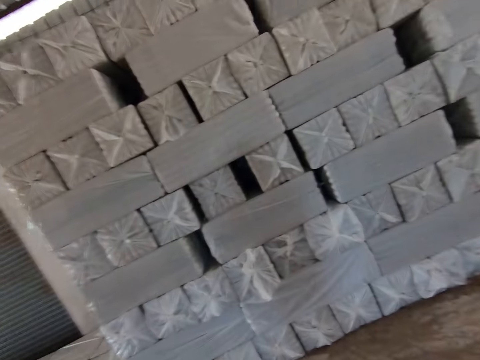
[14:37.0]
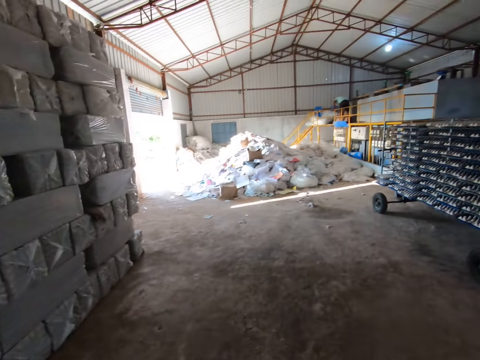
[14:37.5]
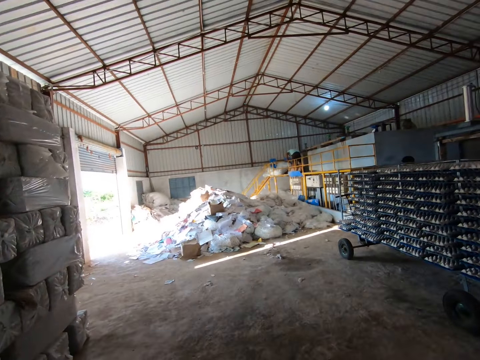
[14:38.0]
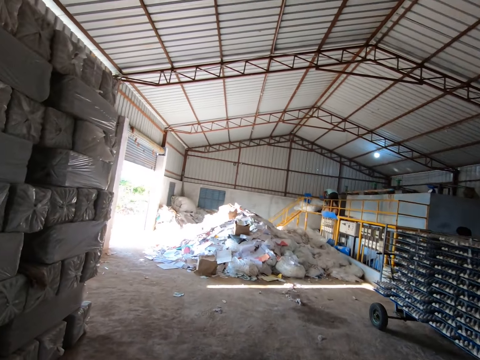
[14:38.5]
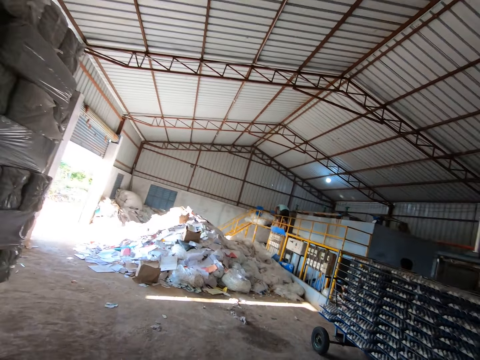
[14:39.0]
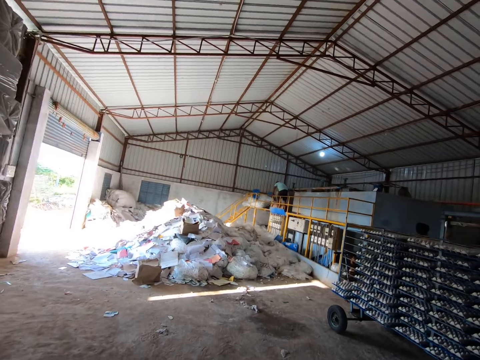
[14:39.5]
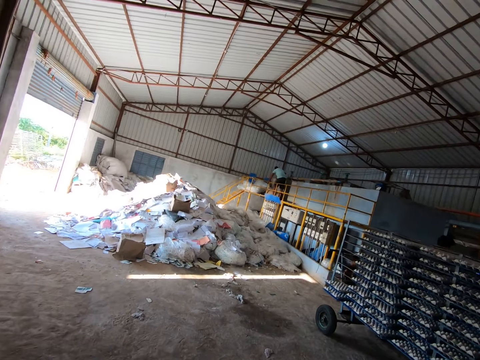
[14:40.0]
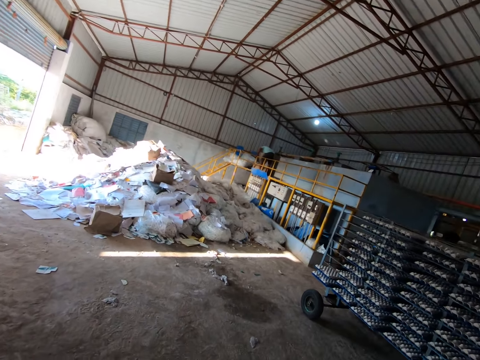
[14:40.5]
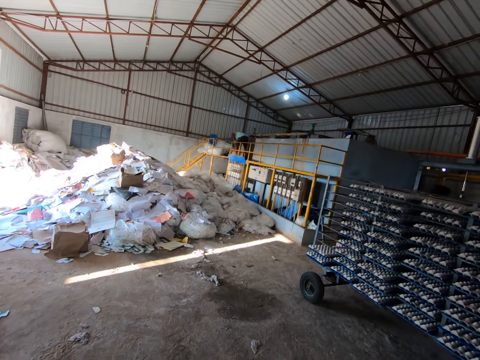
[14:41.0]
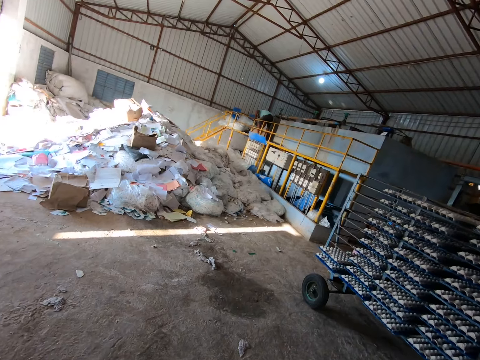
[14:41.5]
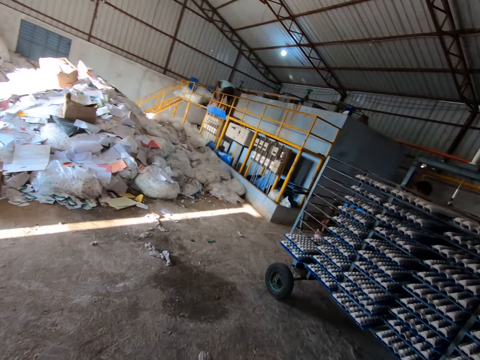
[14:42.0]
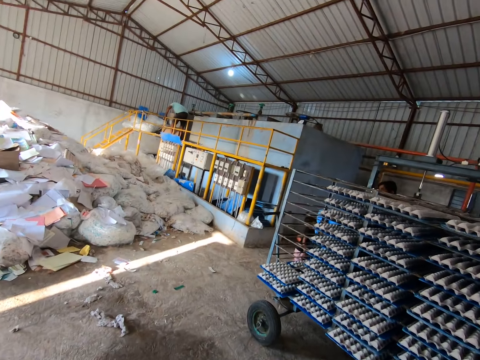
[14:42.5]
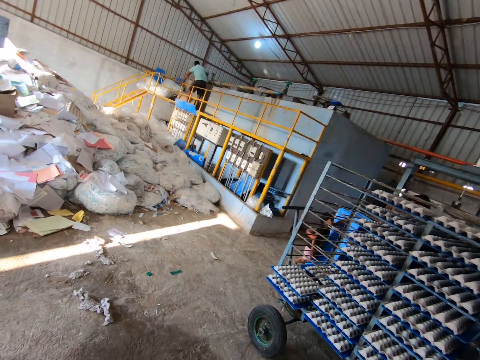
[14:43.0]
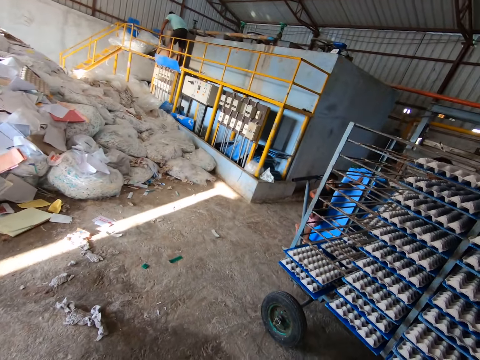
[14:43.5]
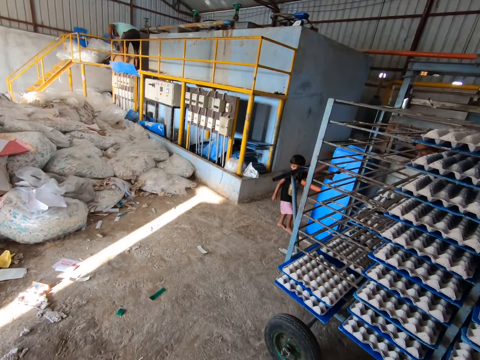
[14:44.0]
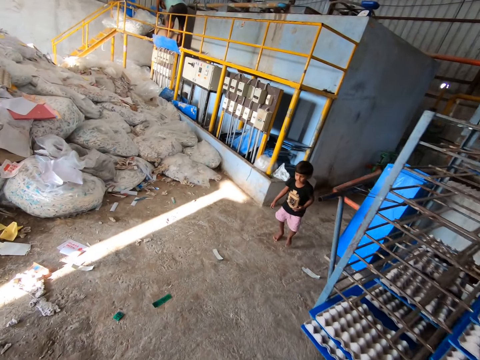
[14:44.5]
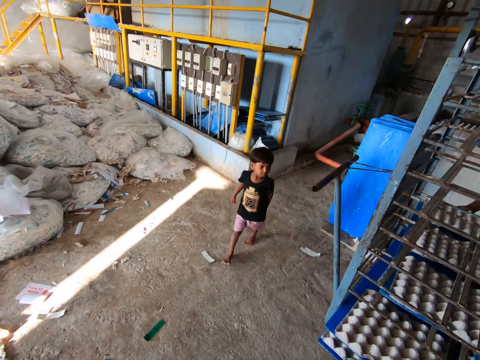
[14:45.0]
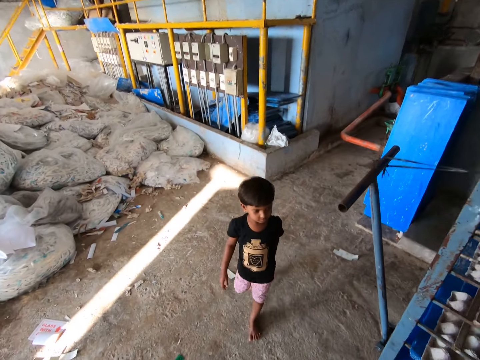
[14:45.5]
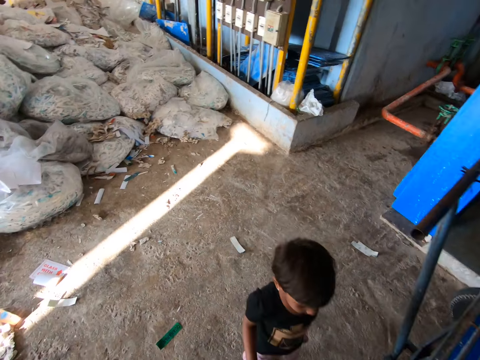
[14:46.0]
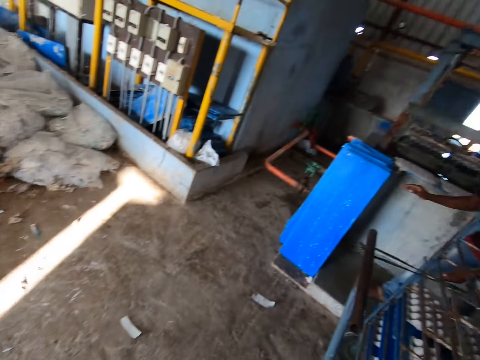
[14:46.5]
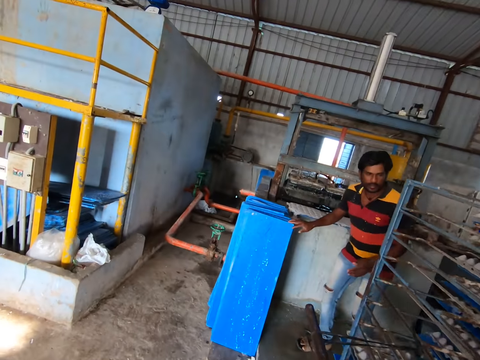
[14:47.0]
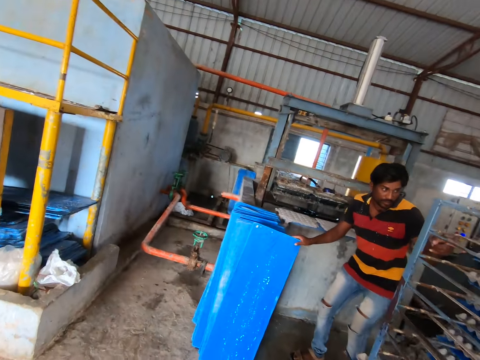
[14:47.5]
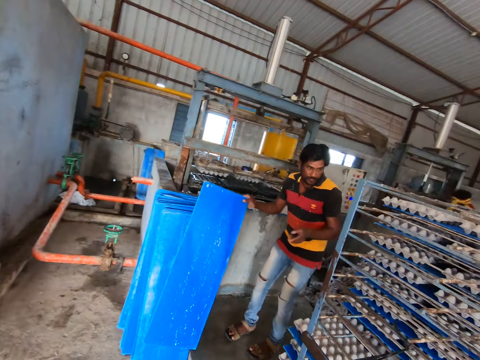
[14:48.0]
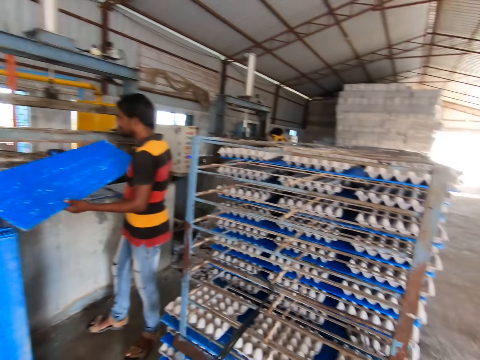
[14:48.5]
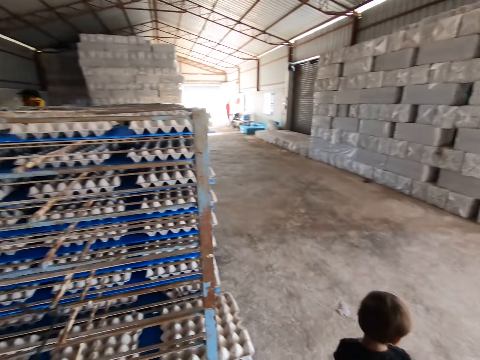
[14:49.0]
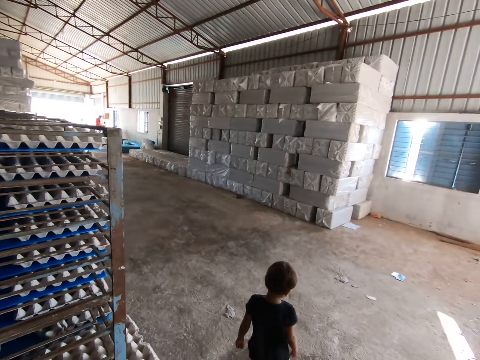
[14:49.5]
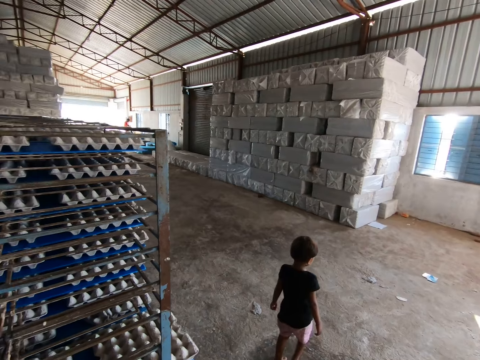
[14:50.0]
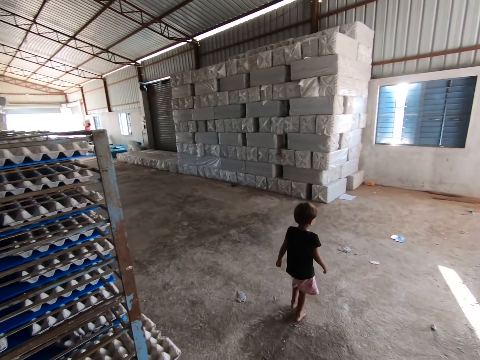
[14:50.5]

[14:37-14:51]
The boy touches a stack of trays on the ground with his left hand. A man picks a tray from the ground with his right hand. The man holds the tray with both hands. The camera wearer looks around in the factory.

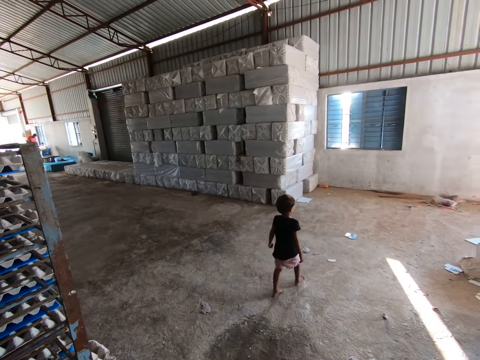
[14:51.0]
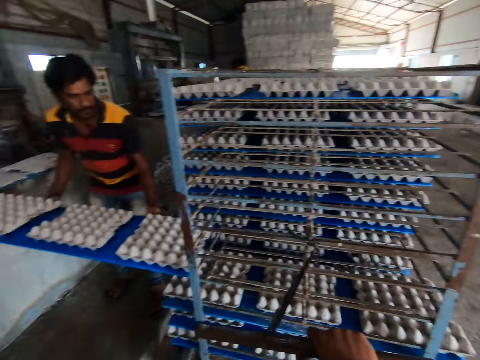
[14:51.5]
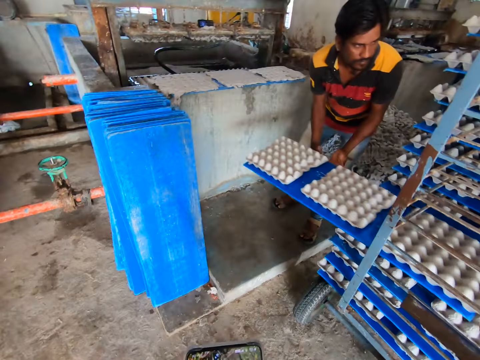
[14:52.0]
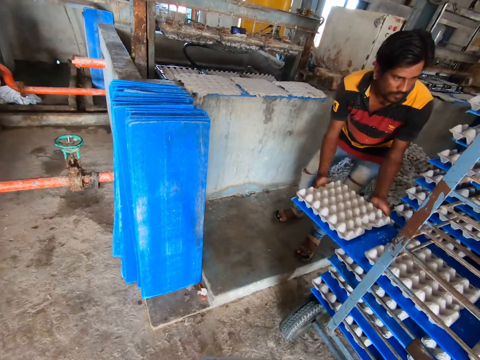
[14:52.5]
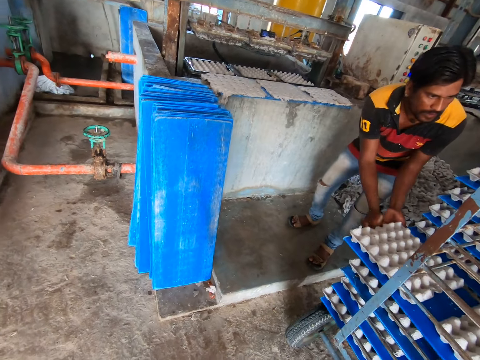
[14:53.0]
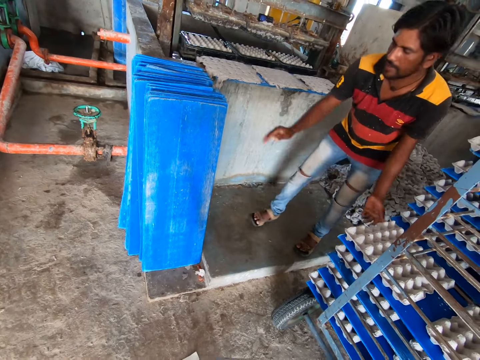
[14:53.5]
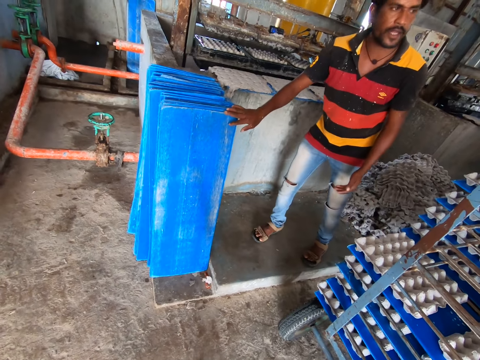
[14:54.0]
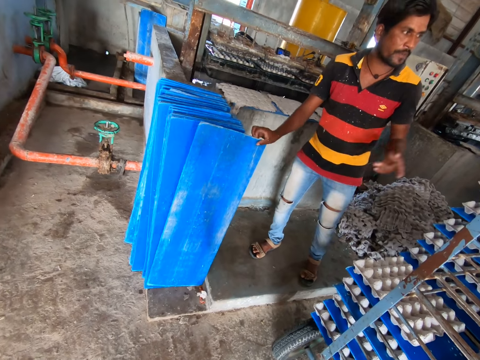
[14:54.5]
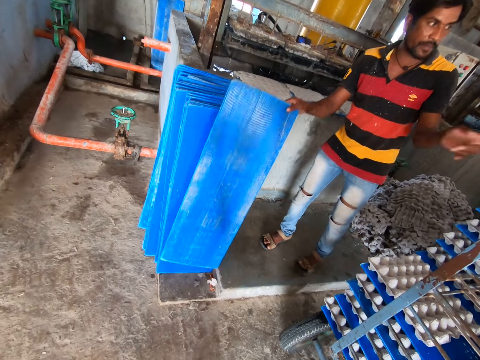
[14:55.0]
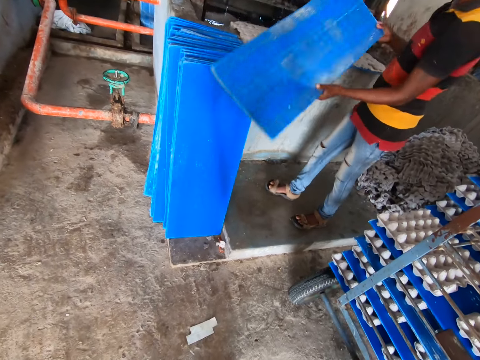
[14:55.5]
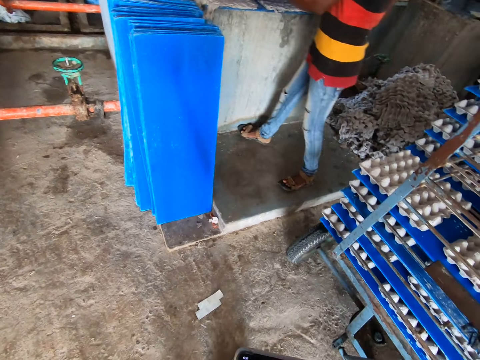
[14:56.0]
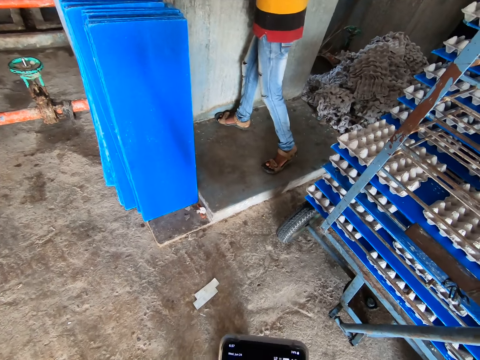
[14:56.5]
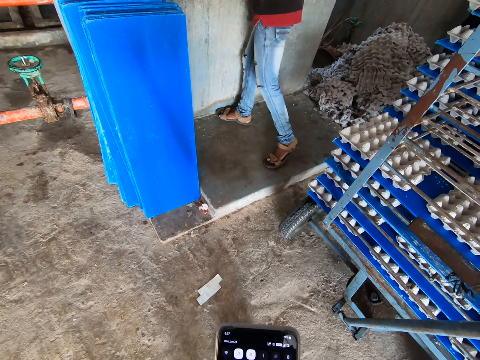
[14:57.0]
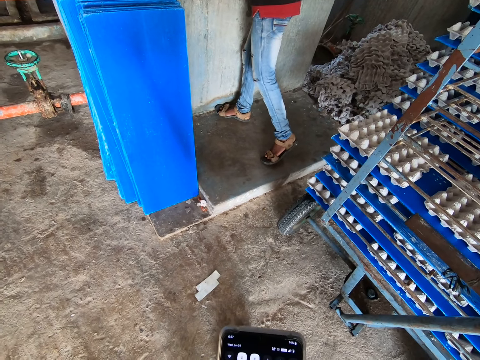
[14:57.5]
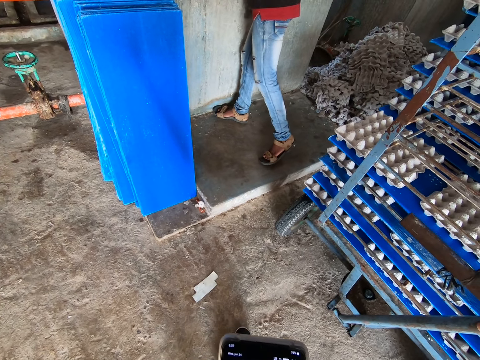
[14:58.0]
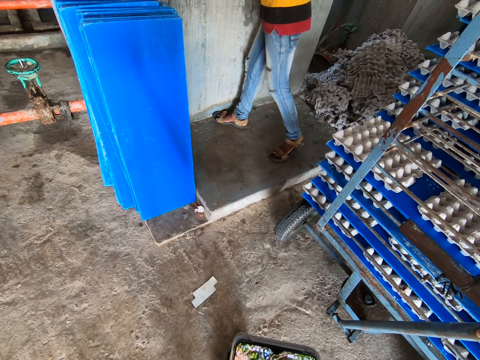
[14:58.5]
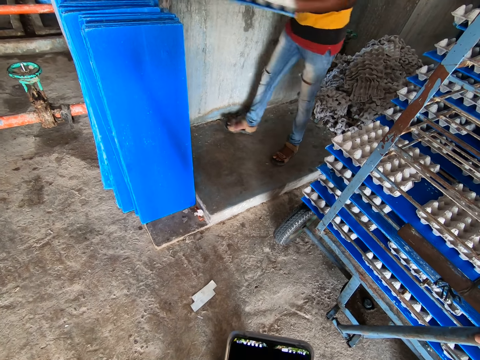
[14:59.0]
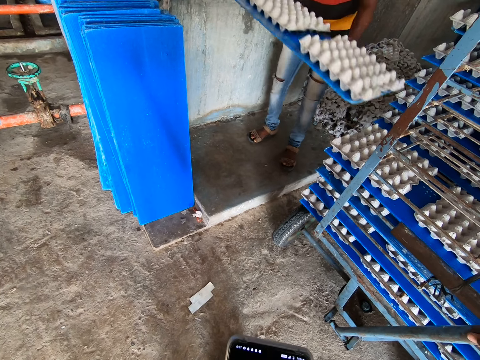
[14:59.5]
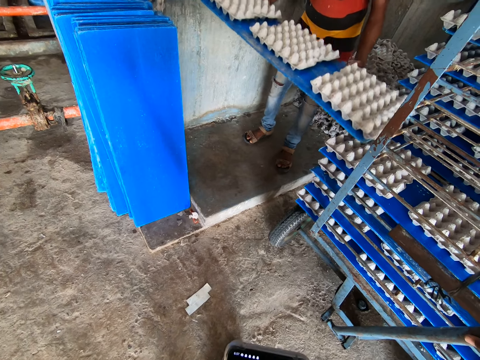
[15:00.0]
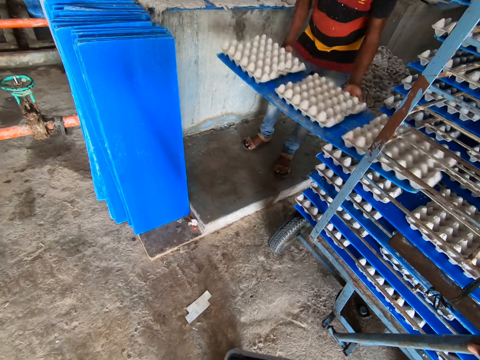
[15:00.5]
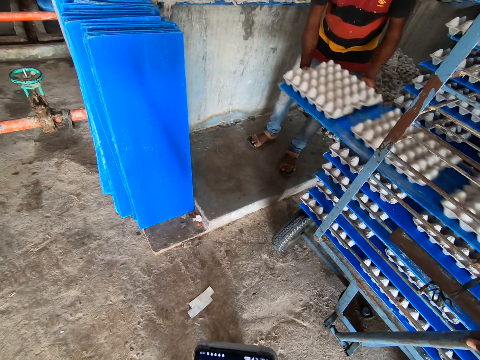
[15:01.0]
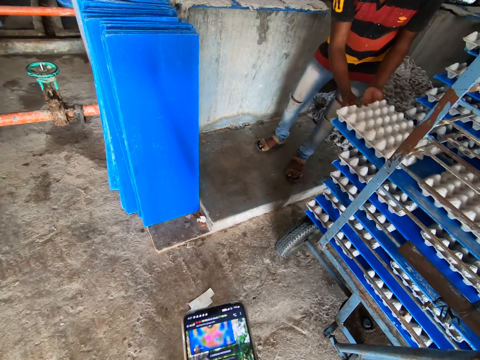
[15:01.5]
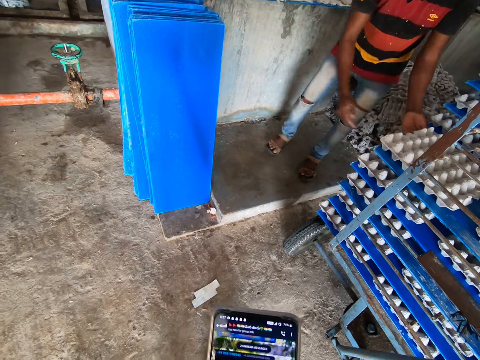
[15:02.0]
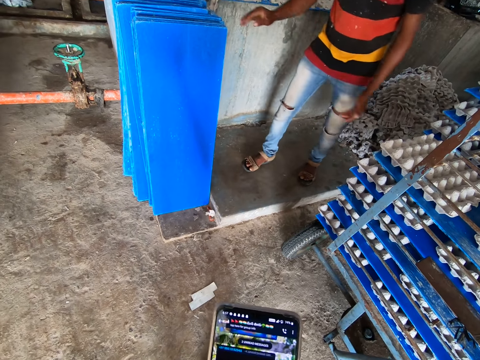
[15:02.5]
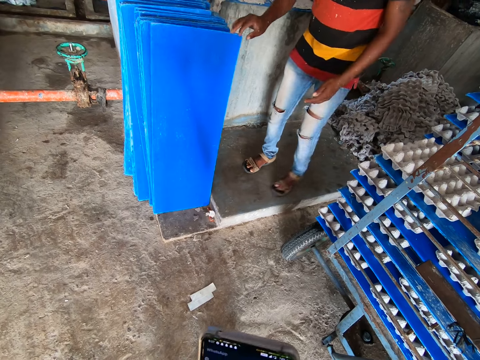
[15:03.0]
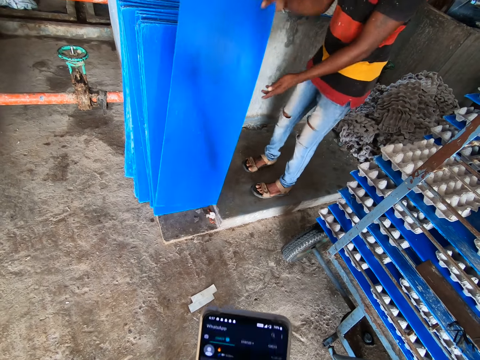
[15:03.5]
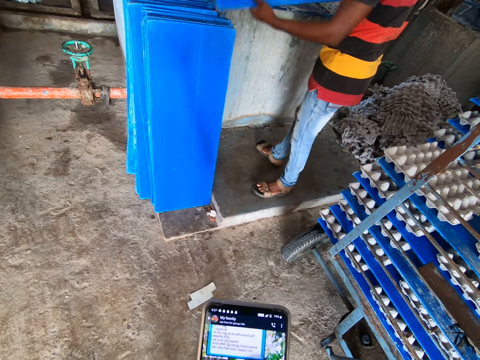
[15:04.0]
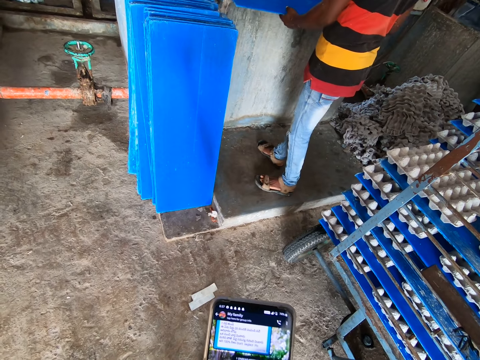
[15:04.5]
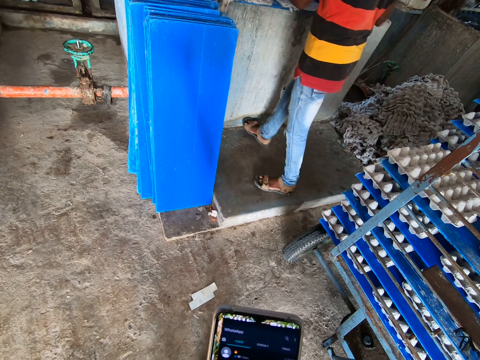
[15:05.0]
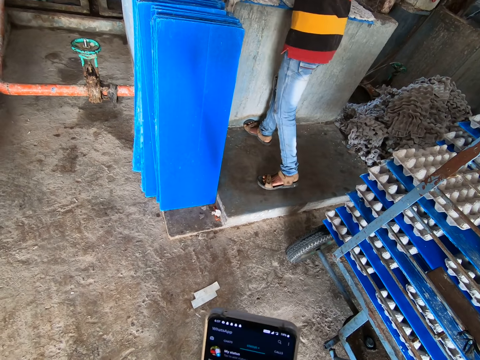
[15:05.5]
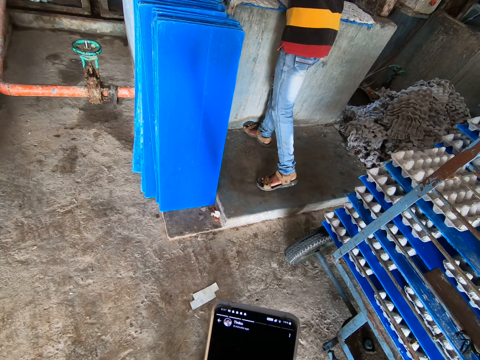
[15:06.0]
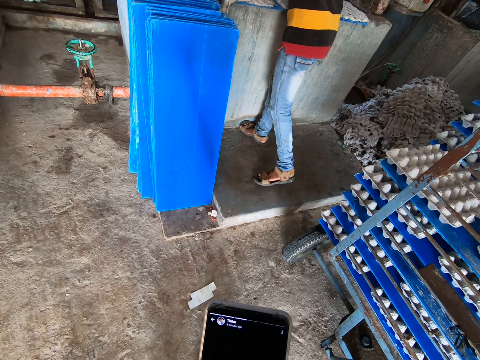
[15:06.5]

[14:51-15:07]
The man puts the tray on the rack with both hands. The man converses with the boy. The man picks a tray from the ground with his right hand. The man holds the tray with both hands. The man puts the tray under the crate moulding machine with both hands. The camera wearer operates a phone with both hands. The man puts the tray on the rack with both hands. The camera wearer uses the phone. The man picks a tray from the ground with his right hand. The man holds the tray with both hands.
